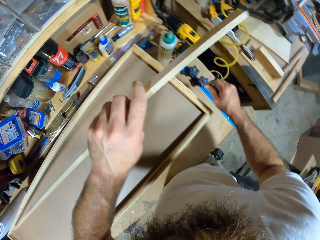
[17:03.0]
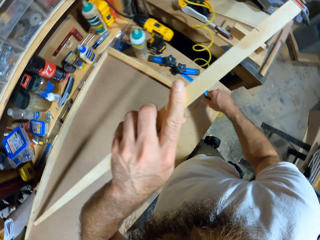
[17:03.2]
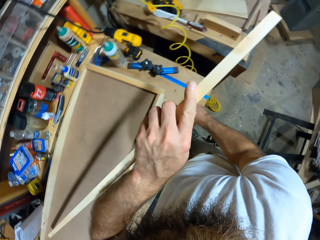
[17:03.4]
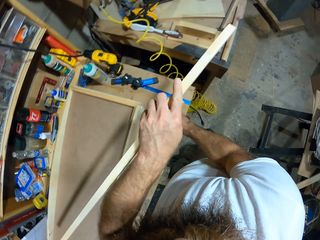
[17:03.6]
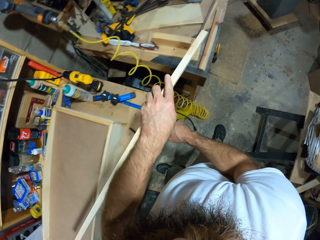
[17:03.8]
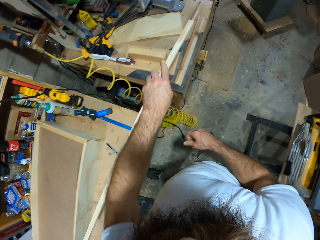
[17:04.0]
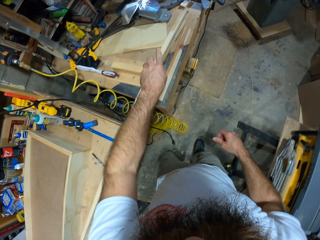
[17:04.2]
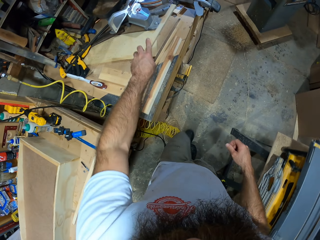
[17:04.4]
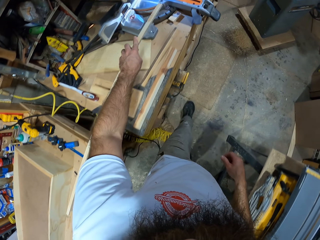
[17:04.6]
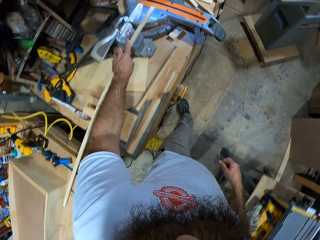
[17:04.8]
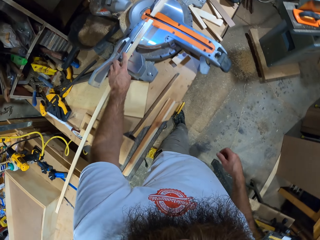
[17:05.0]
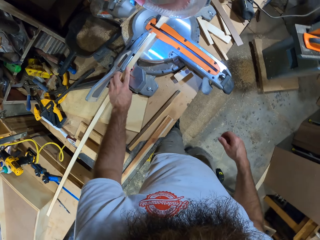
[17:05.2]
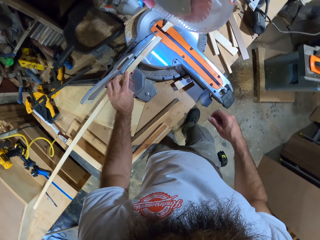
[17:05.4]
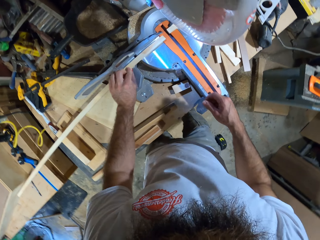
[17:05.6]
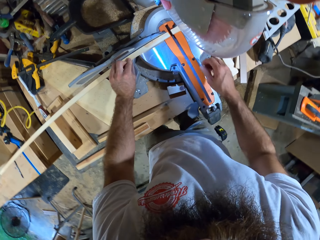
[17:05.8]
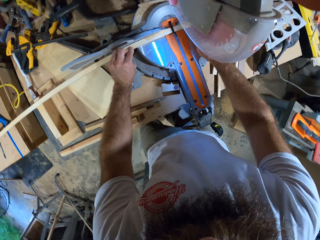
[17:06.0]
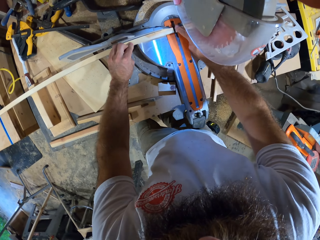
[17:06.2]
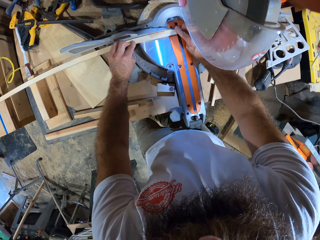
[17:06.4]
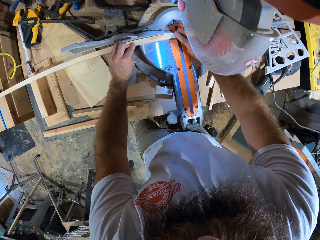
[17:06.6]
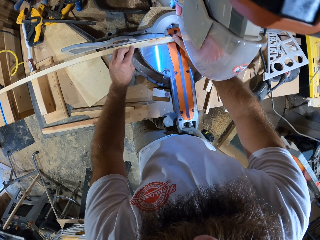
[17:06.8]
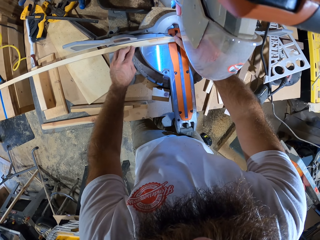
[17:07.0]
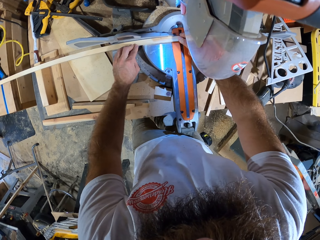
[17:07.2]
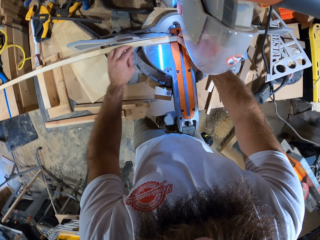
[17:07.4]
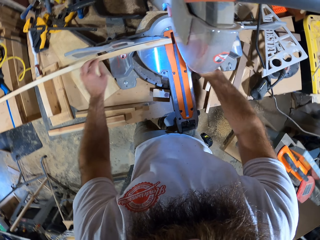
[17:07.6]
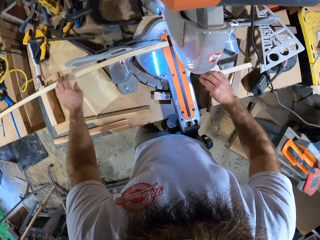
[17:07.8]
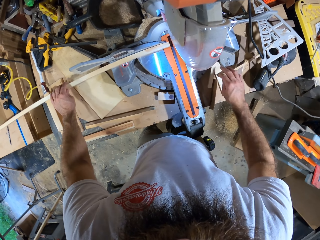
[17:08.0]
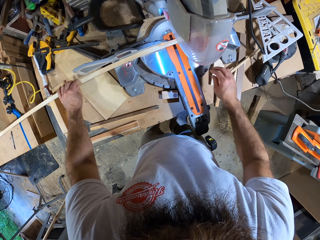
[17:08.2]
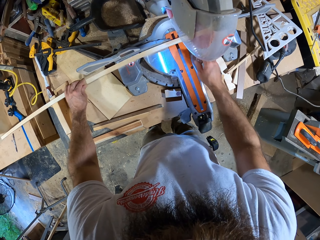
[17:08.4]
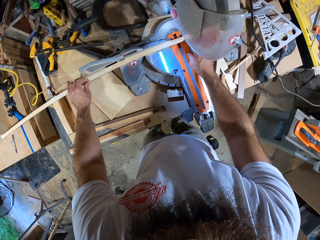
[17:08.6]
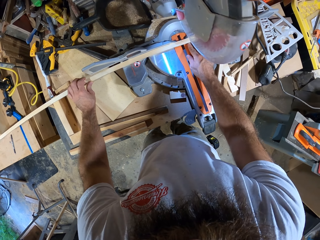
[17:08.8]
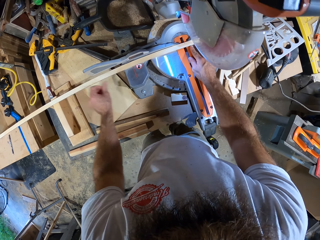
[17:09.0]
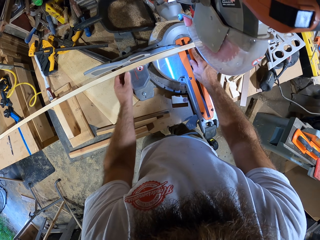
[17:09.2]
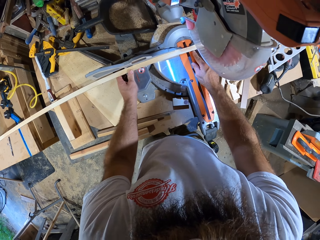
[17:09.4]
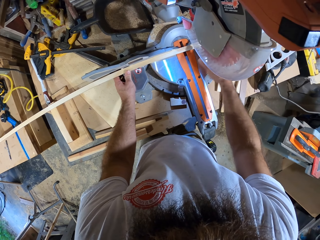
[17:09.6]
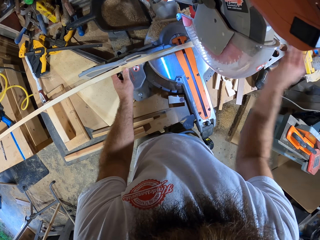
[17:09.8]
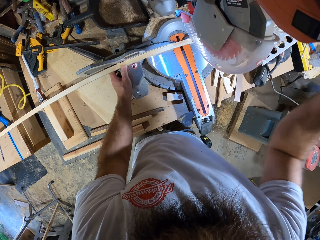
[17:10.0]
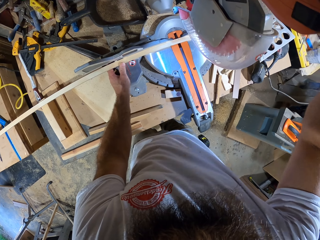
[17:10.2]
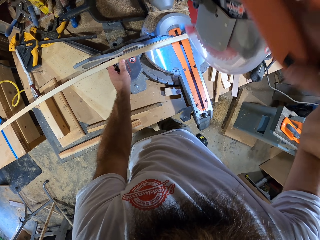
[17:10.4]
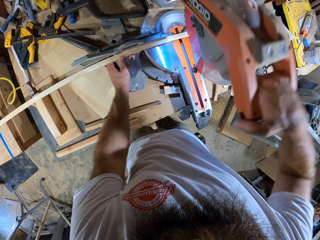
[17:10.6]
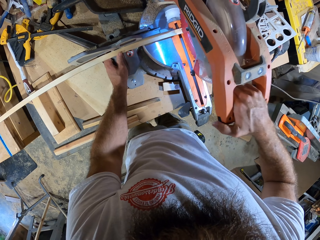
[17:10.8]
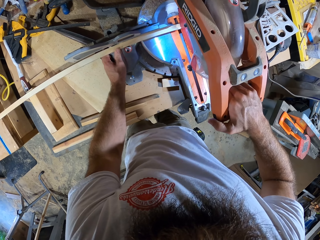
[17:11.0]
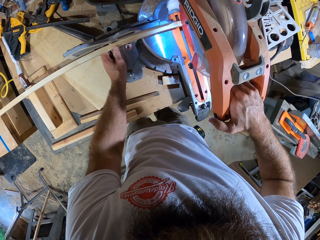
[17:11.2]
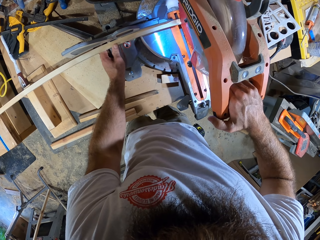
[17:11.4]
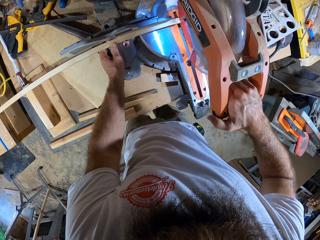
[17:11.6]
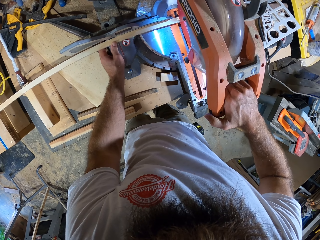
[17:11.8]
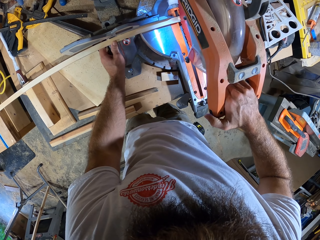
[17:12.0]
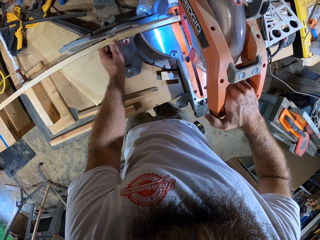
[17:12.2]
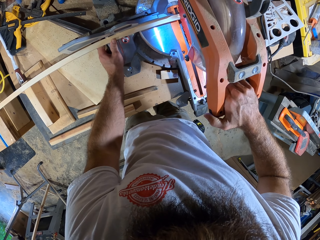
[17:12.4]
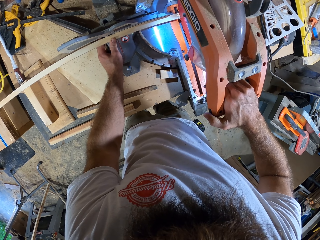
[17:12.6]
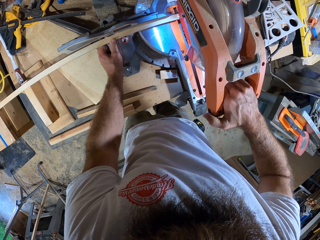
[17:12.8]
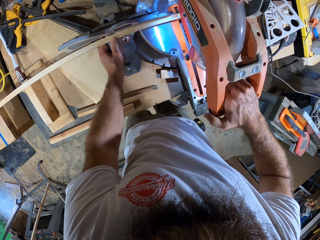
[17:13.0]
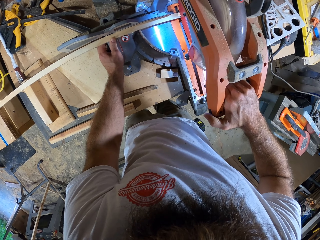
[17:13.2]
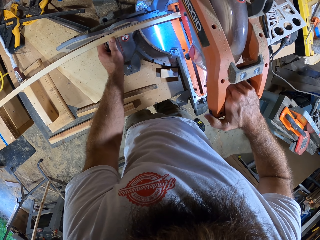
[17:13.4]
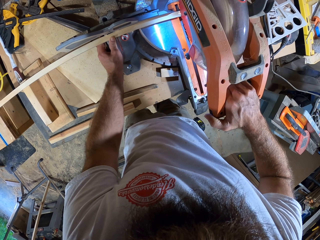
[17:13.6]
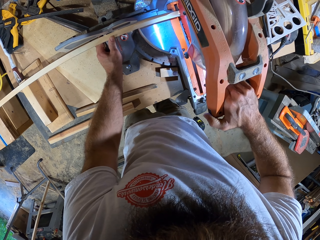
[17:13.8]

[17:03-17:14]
The camera wearer drops the pencil on the table with his right hand. He takes the stick from the wooden box with his left hand. He places the stick on the mitre saw with his left hand. He adjusts the stick on the kerf plate of the mitre saw with his hands. He takes out a cut part of the stick with his right hand. He drops the cut stick on the table with his right hand. He cuts wood. He pulls the trigger saw on the stick with his right hand.

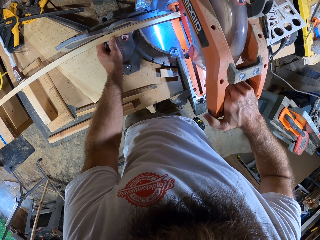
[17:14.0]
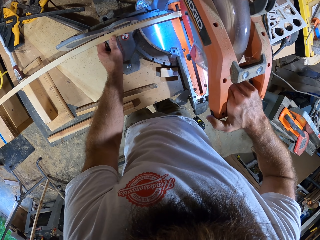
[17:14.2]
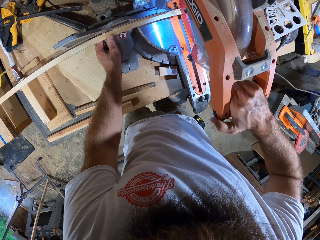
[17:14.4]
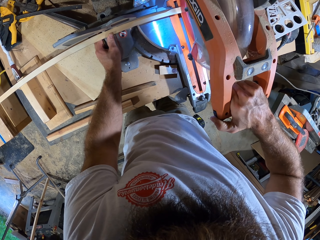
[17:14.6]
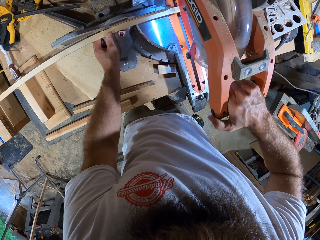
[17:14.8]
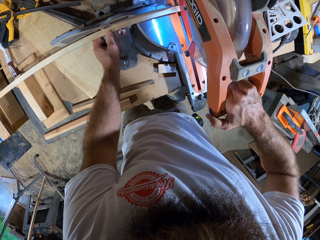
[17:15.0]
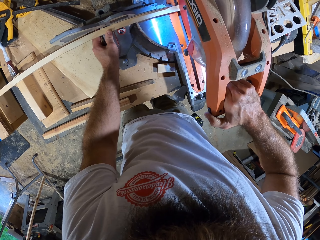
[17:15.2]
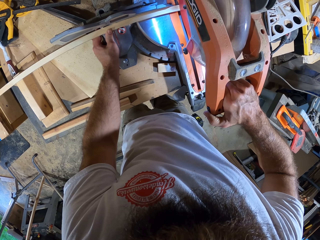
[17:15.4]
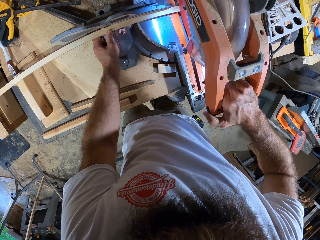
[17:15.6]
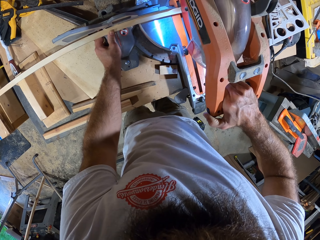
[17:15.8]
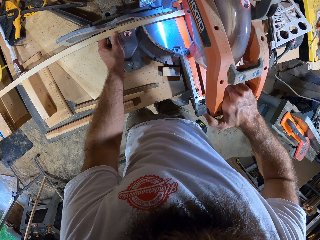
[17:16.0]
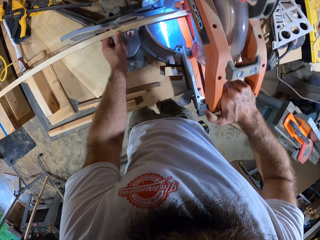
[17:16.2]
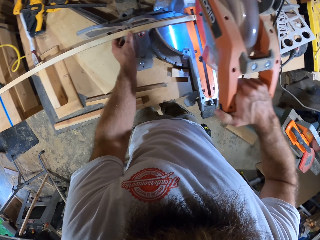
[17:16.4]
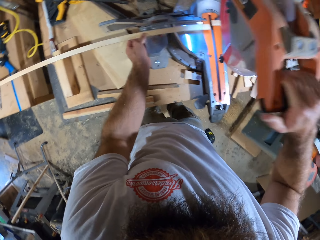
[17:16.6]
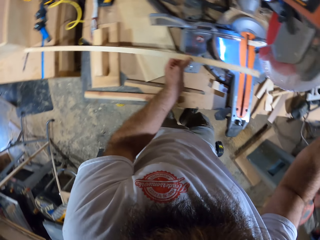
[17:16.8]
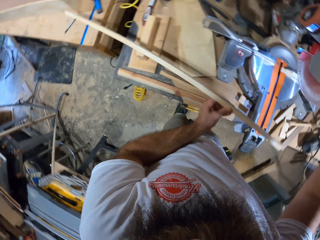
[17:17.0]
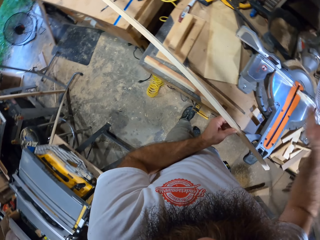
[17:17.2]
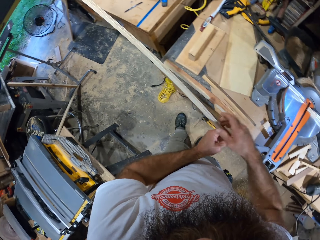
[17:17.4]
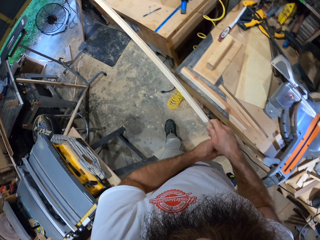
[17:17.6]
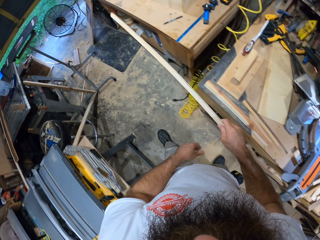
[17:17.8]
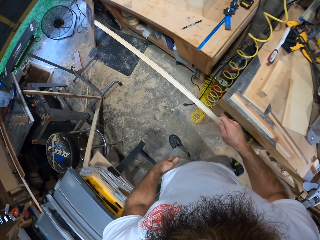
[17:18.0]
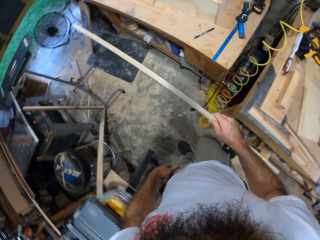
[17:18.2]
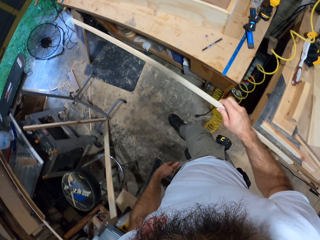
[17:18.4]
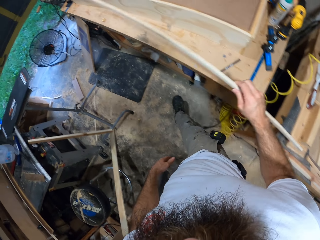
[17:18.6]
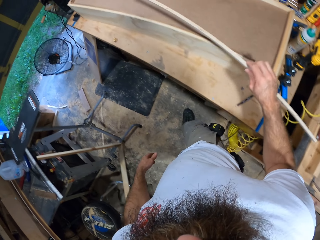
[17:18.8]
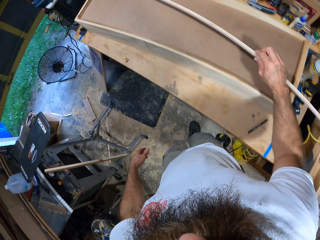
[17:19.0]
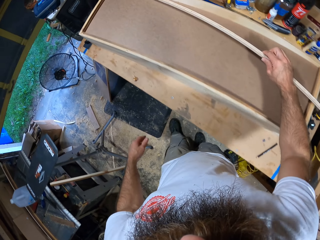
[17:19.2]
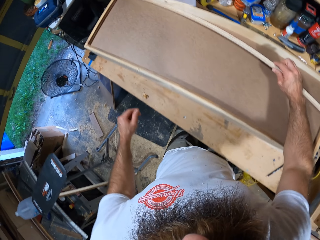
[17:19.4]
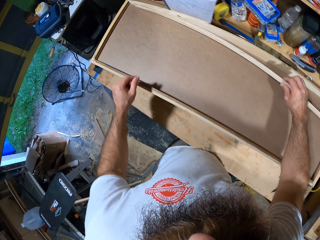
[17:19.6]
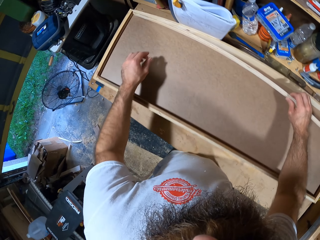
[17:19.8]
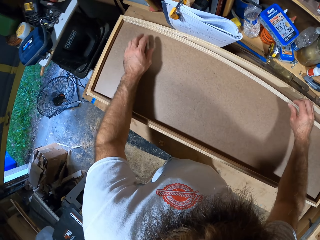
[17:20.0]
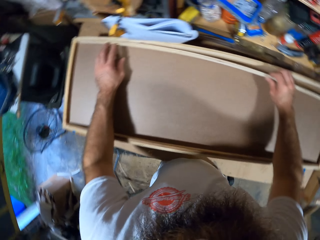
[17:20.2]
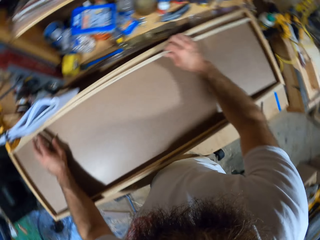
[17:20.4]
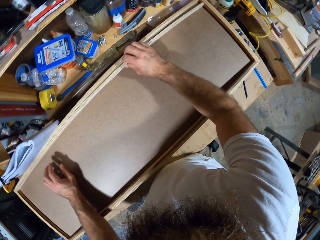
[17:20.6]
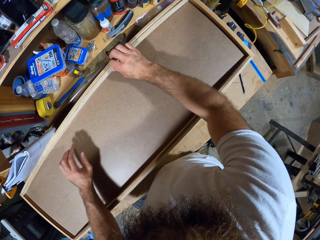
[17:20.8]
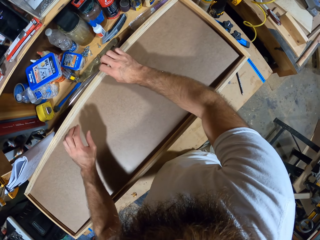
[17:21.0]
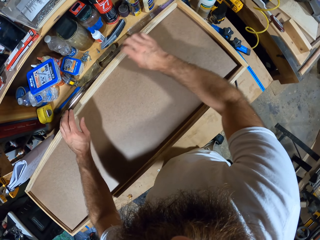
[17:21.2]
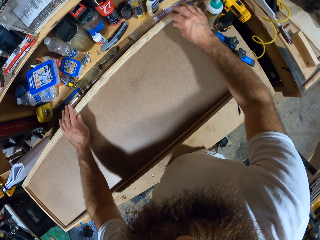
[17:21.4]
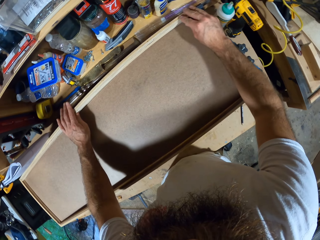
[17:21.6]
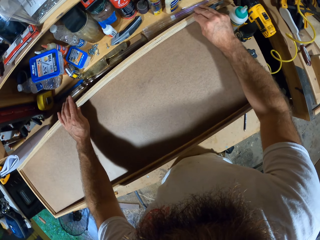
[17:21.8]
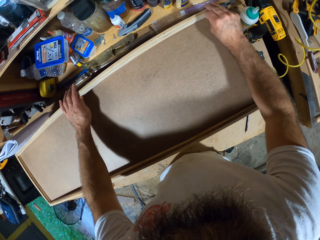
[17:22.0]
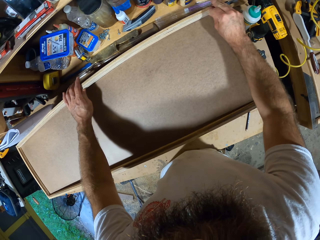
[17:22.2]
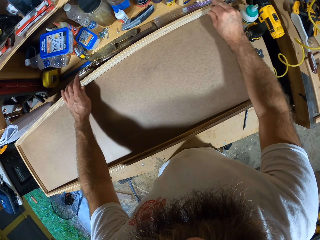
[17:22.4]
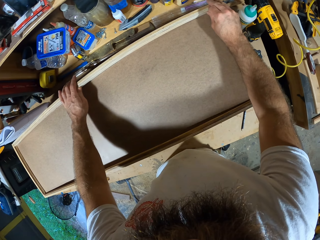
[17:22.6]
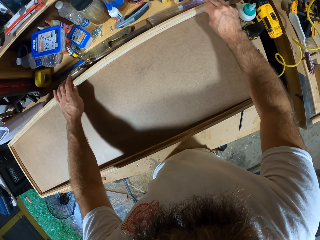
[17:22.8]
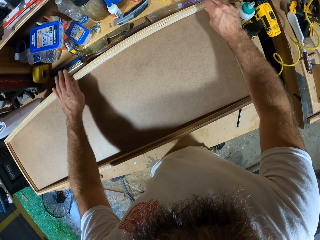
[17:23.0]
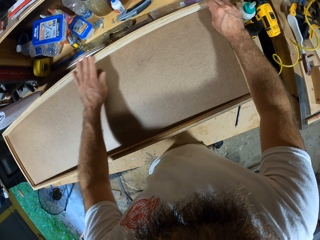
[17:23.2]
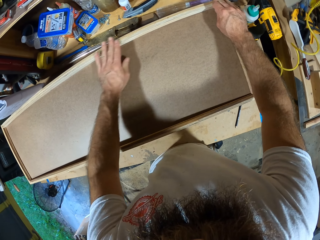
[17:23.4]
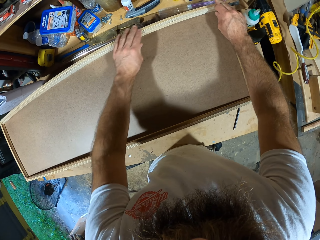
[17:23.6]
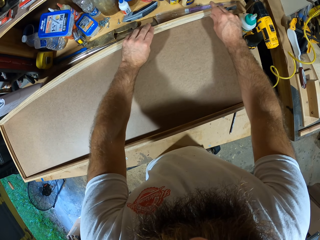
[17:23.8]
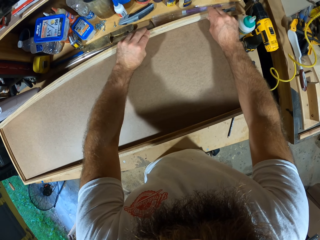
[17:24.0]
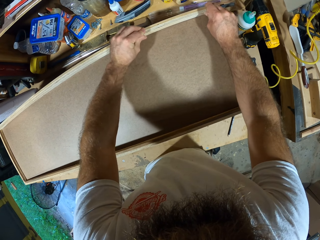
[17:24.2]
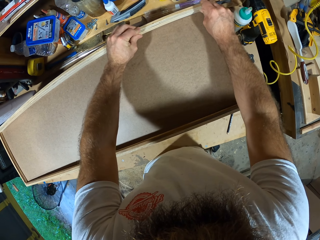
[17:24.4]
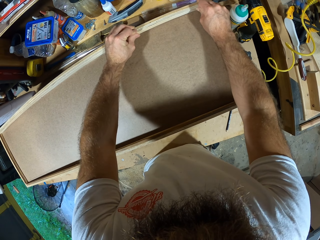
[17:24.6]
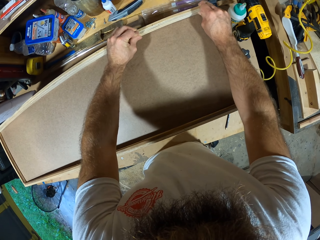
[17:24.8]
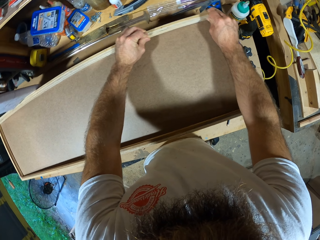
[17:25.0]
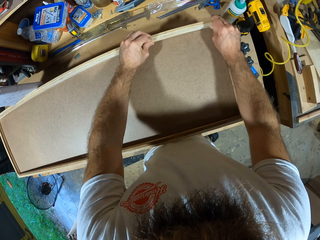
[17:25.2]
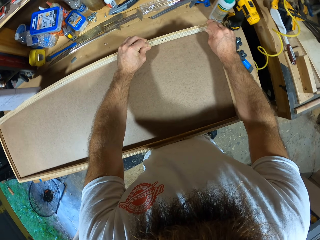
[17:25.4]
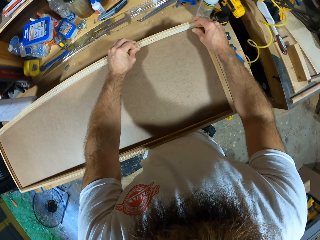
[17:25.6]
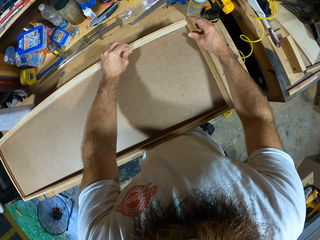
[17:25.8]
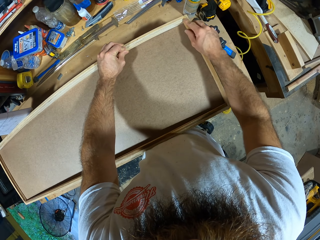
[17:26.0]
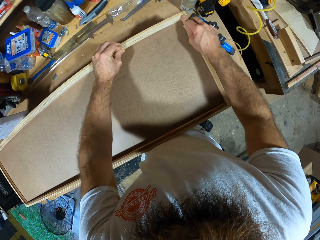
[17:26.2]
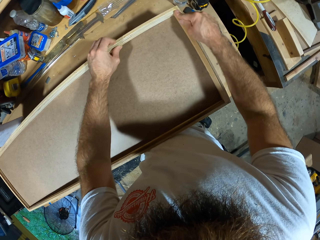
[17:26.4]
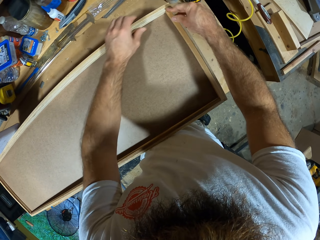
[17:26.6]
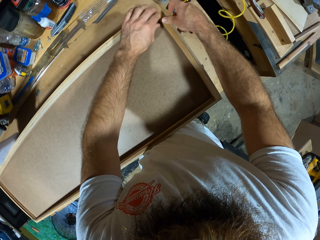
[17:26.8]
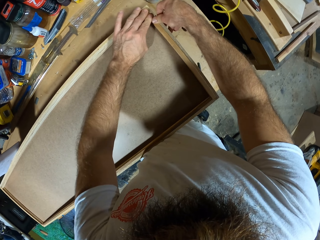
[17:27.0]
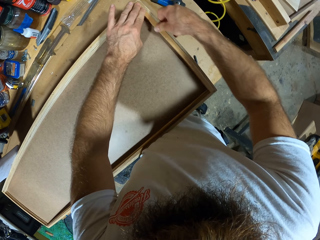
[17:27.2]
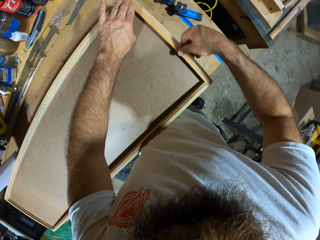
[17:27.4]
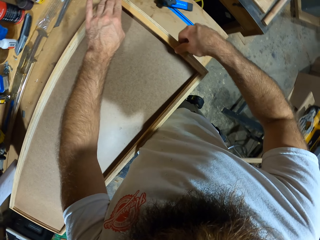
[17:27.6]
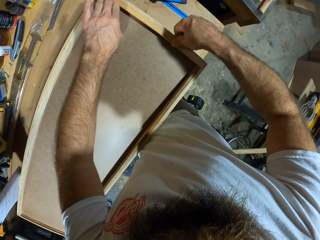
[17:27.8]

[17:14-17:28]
The camera wearer releases the trigger saw from his right hand. He takes the stick away from the mitre saw with his left hand. He takes the stick with his right hand from his left hand. He places the stick inside the wooden box on the table with his right hand. He adjusts the stick in the wooden box with his hands. He moves the wooden box on the table slightly with his hands. He adjusts the sticks in the wooden box with his hands.
